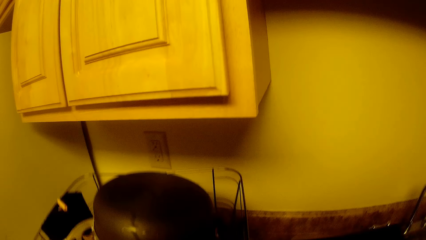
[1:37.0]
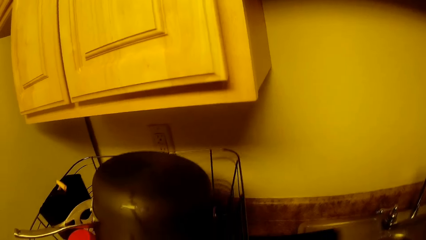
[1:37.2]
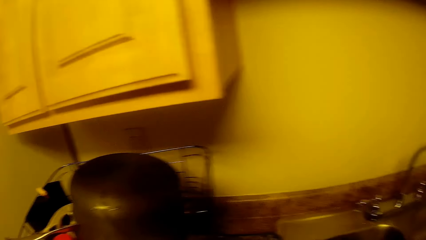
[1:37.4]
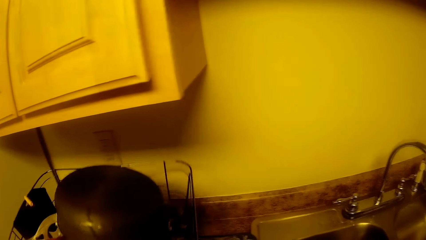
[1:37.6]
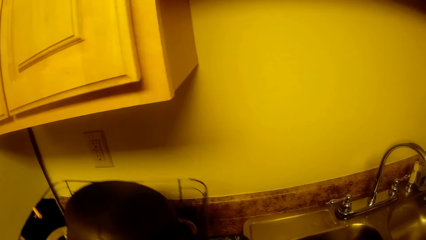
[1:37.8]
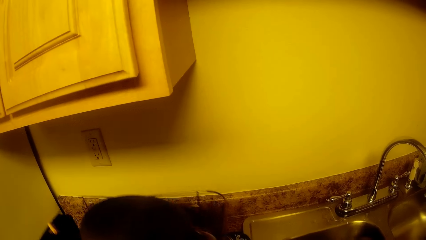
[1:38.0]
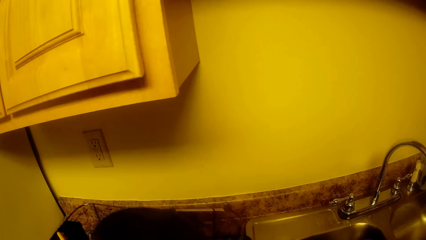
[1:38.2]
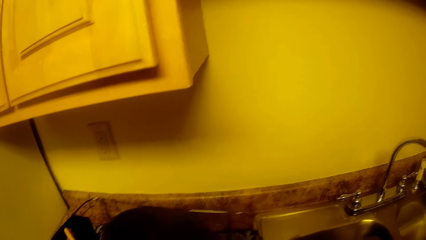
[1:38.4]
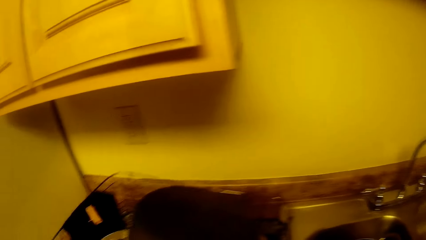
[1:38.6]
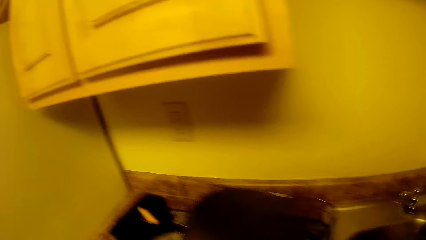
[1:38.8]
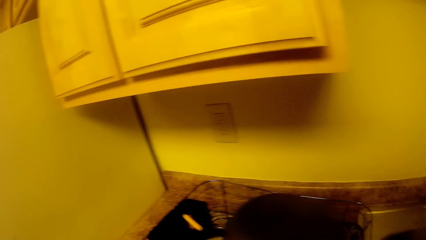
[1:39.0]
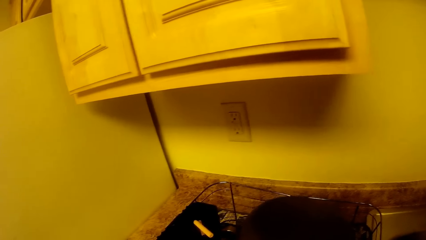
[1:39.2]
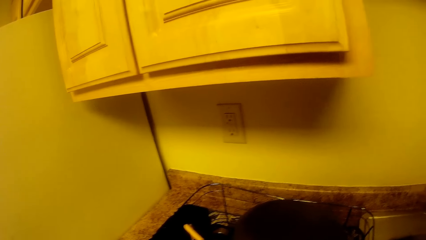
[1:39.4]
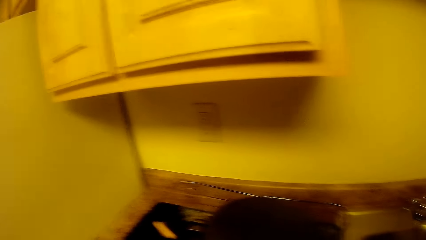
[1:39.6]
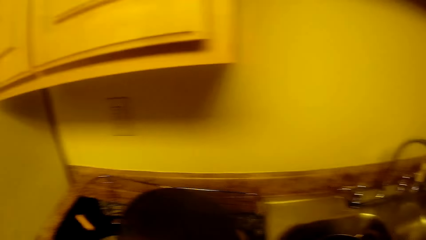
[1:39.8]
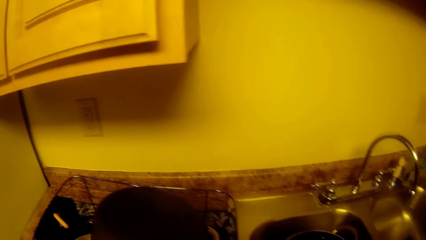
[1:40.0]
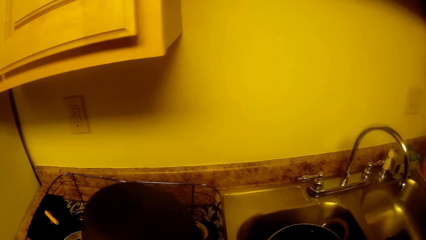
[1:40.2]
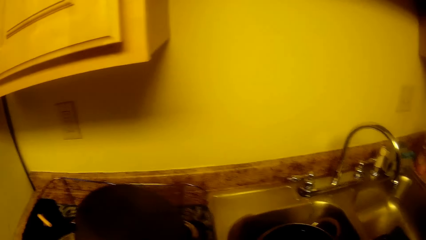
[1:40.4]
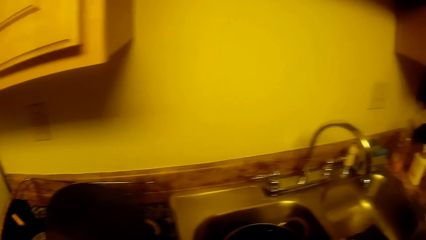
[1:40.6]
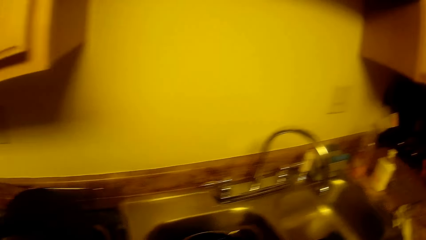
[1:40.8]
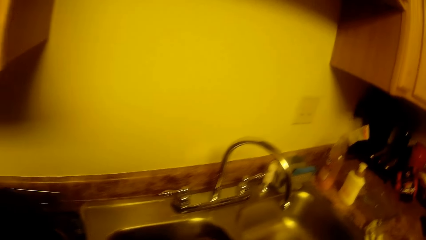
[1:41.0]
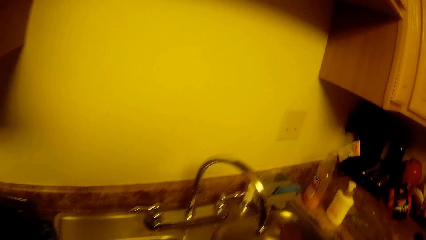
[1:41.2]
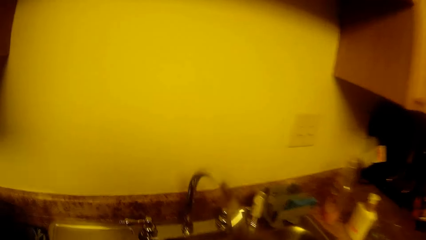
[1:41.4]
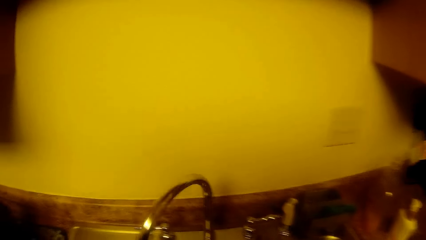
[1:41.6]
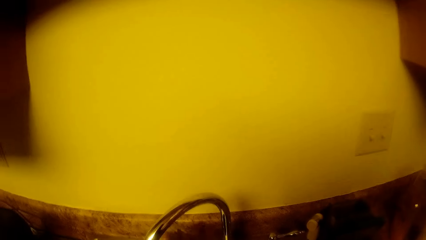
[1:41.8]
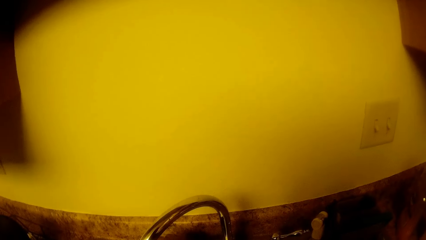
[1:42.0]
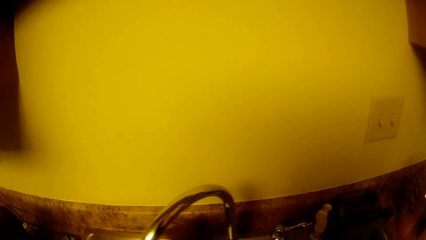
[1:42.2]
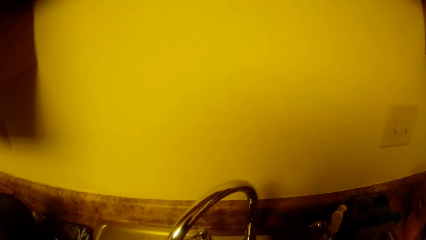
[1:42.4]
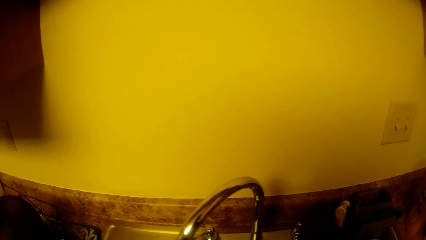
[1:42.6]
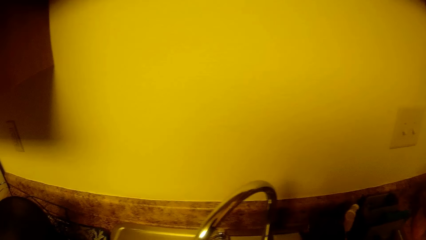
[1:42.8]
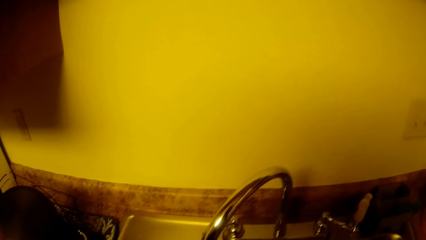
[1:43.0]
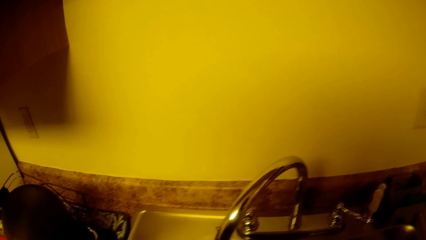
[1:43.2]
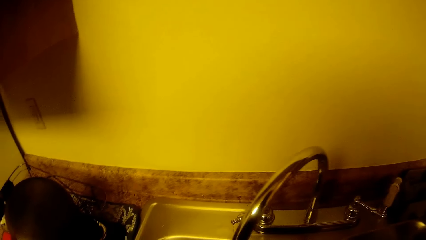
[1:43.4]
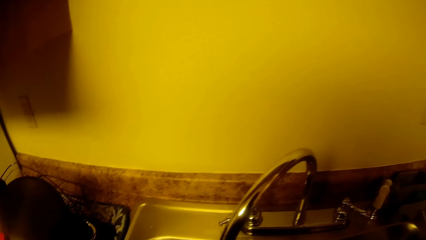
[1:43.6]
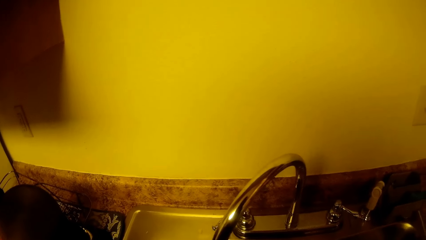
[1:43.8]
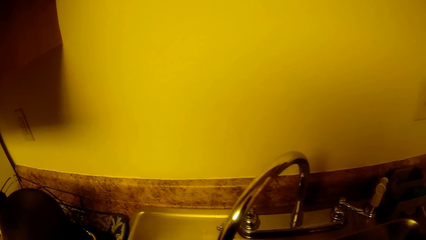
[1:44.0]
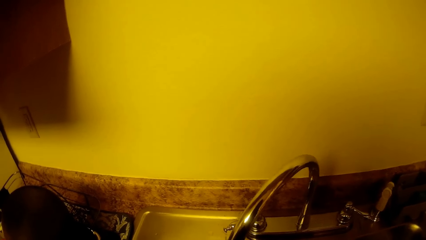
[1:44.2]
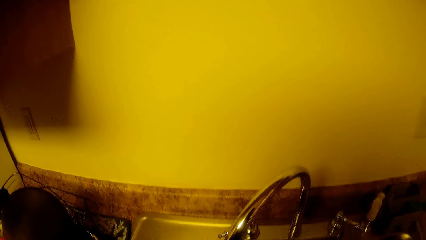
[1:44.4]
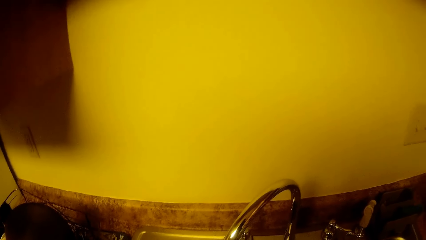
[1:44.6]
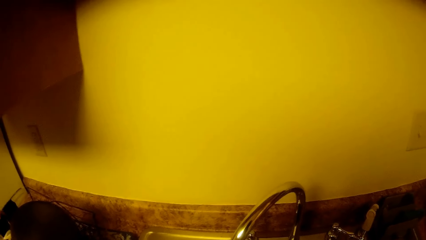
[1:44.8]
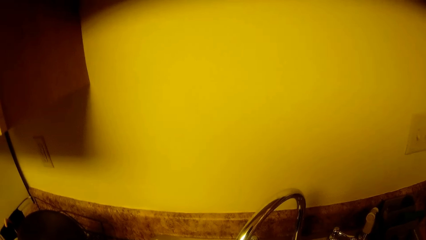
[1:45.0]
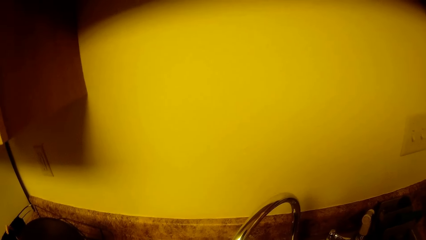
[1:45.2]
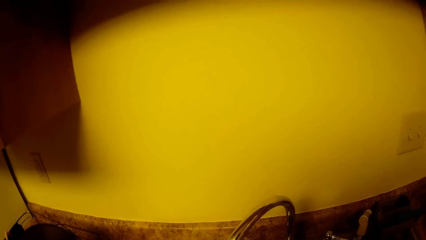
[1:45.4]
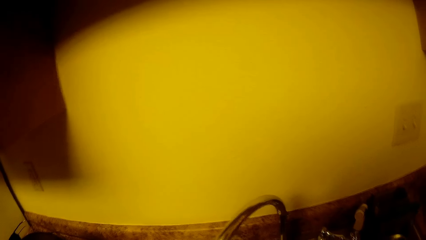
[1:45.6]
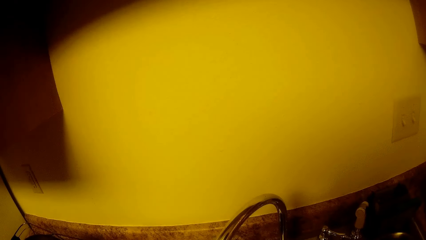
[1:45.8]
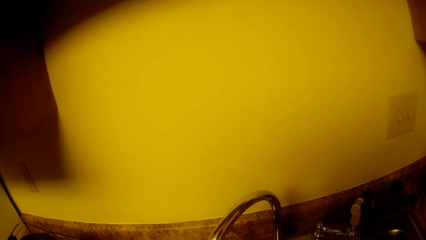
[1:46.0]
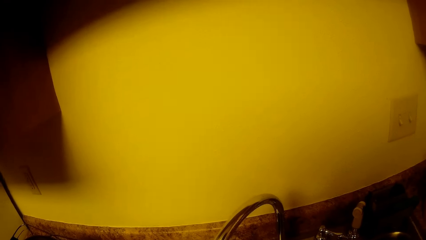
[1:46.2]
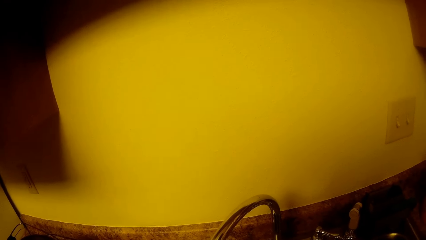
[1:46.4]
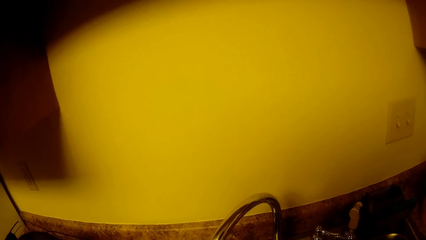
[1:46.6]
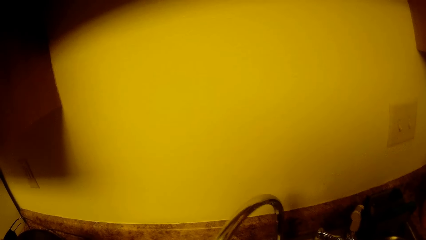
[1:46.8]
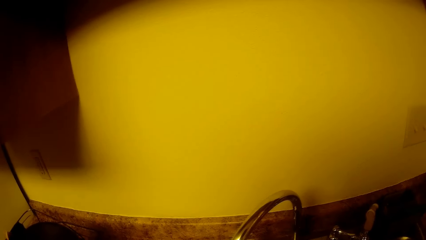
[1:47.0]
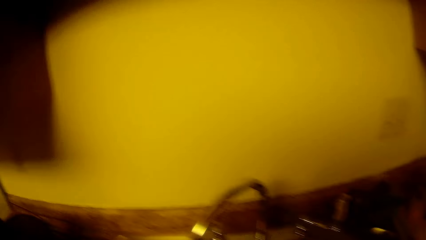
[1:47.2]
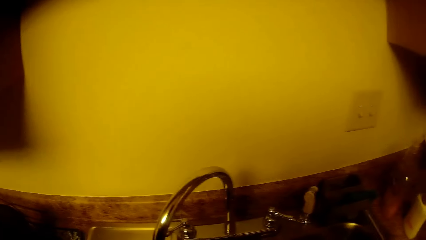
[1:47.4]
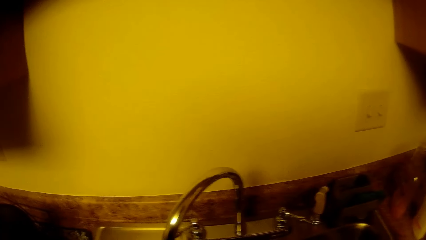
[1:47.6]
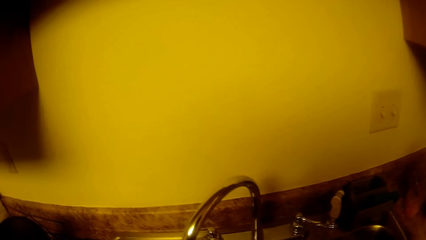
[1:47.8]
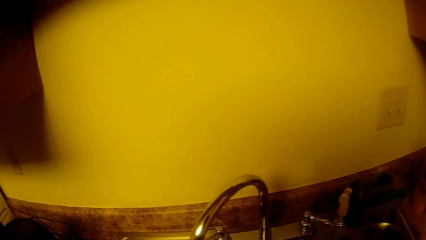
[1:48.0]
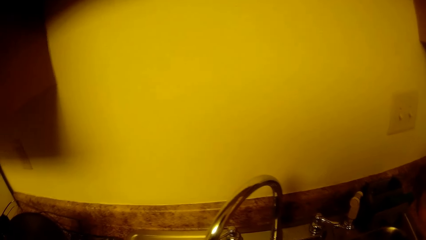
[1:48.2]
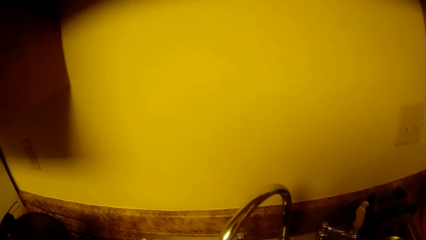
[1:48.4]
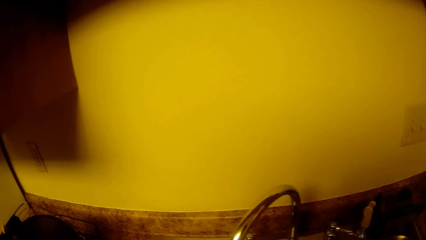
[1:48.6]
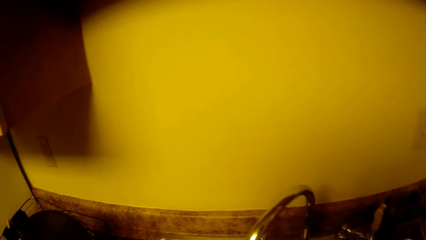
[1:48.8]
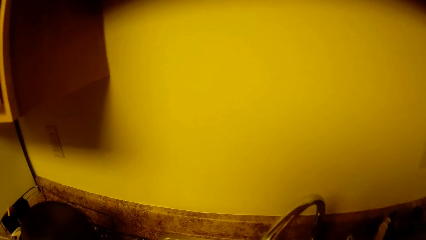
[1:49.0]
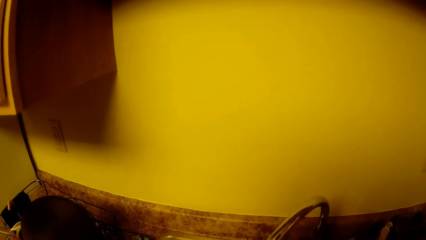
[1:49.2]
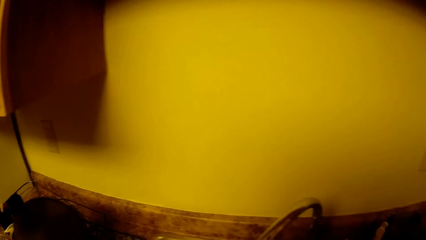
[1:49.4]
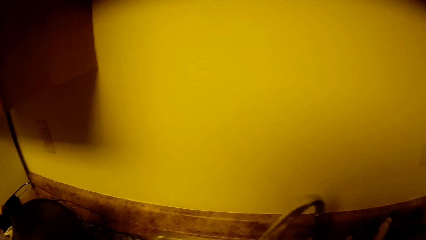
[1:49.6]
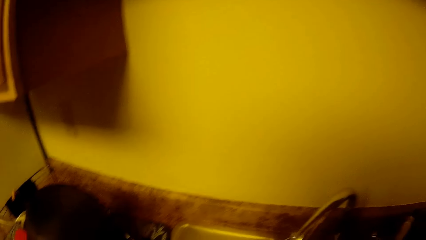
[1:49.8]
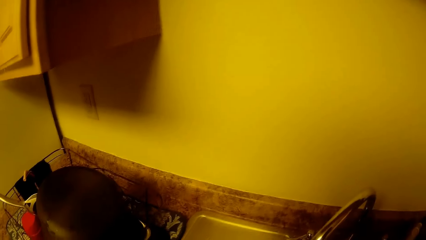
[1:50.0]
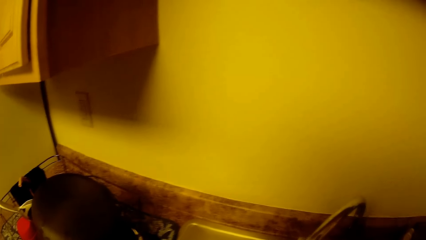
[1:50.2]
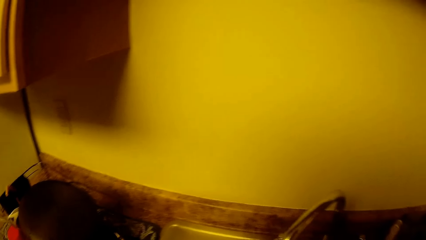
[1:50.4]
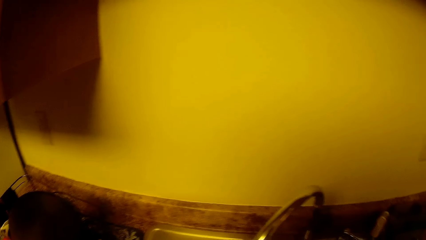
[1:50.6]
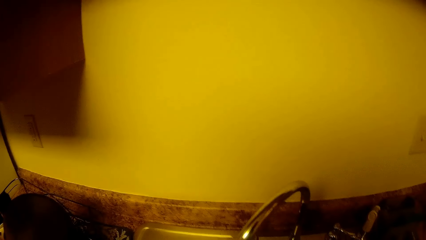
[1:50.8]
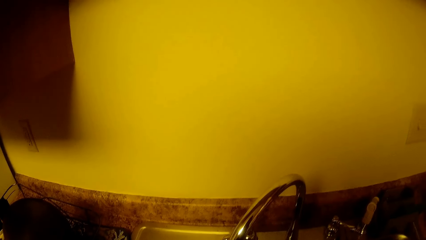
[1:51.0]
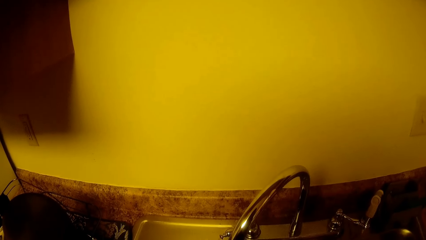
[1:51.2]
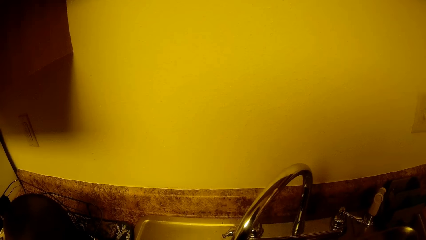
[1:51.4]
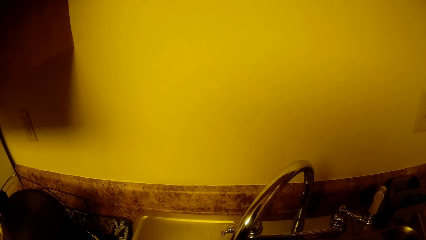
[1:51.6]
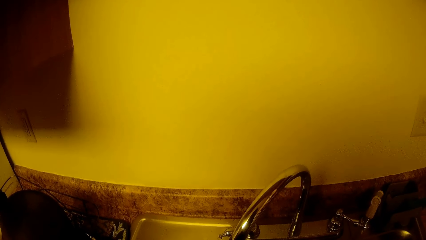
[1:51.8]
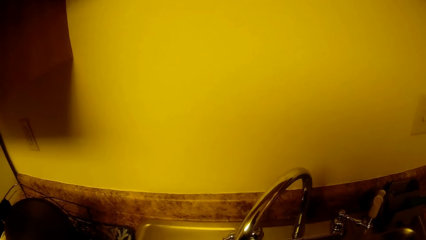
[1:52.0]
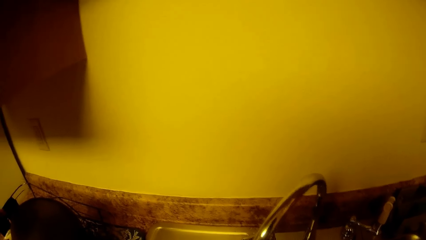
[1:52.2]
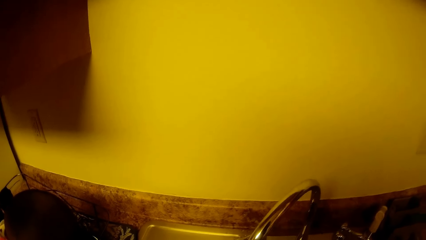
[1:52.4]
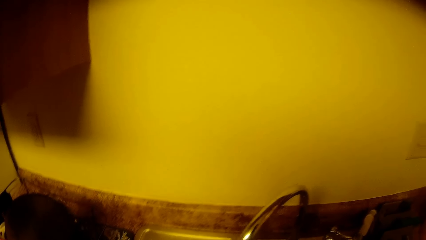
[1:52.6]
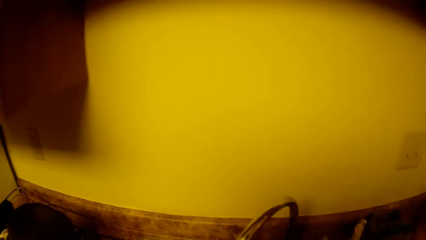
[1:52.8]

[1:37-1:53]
The camera wearer puts the tray on the rack. She lifts the plate rack with her left hand. She drops the tray on the counter with her left hand. She repositions the utensils rack. She drops the plate rack on the tray with her left hand. She moves the tap with her right hand. She washes the cooking pot. She turns on the sink tap with her right hand.
